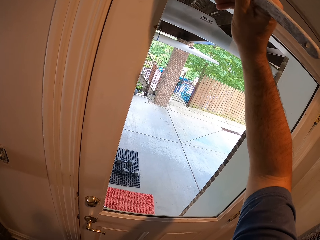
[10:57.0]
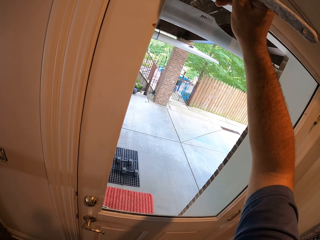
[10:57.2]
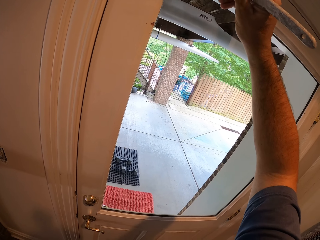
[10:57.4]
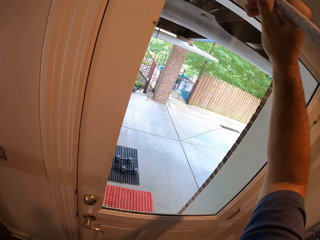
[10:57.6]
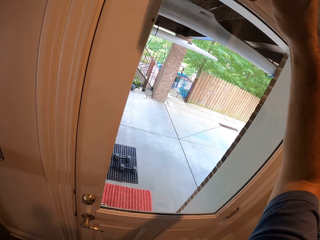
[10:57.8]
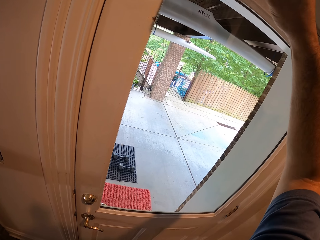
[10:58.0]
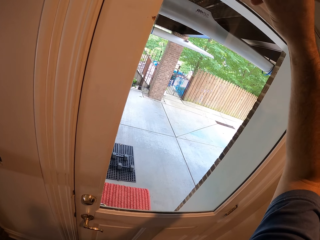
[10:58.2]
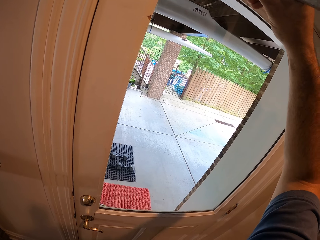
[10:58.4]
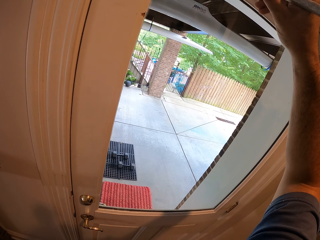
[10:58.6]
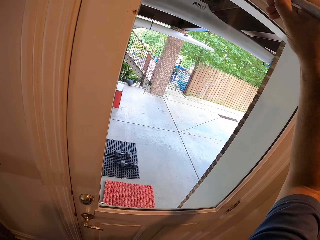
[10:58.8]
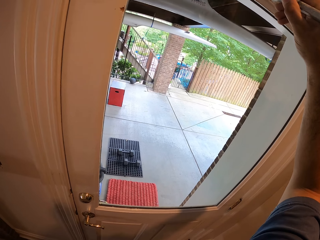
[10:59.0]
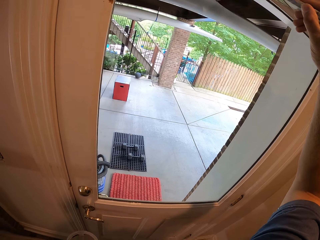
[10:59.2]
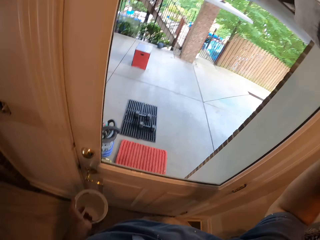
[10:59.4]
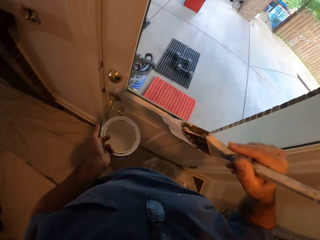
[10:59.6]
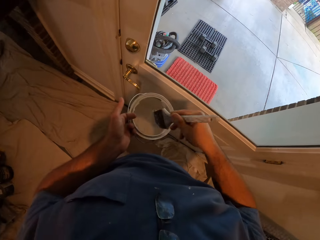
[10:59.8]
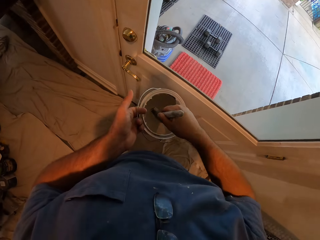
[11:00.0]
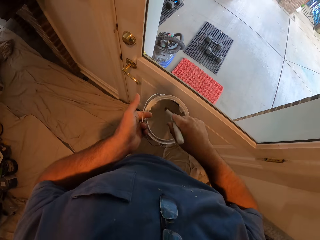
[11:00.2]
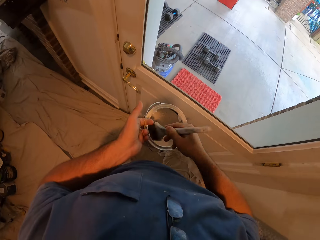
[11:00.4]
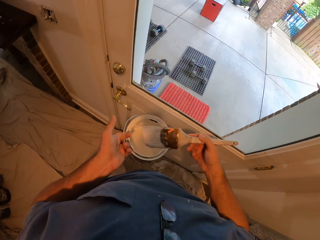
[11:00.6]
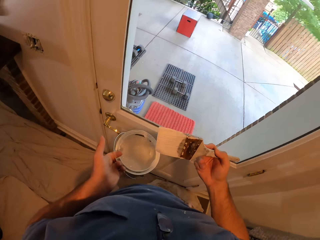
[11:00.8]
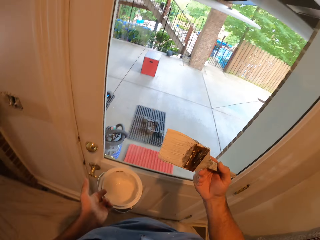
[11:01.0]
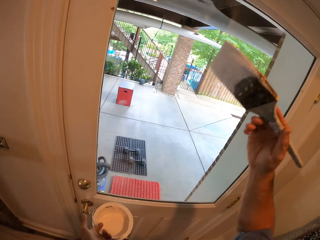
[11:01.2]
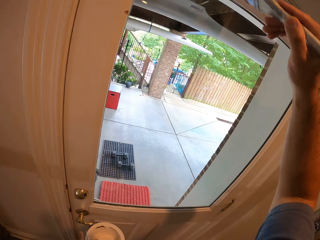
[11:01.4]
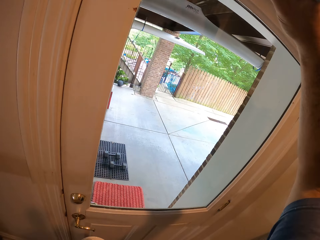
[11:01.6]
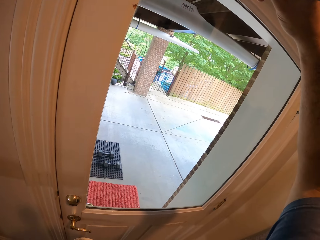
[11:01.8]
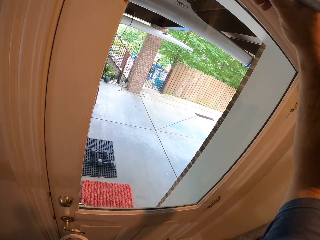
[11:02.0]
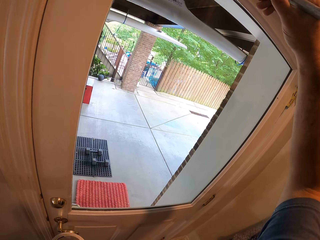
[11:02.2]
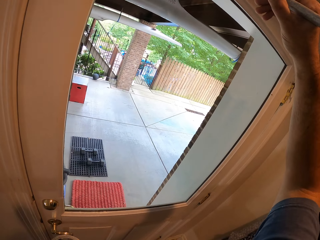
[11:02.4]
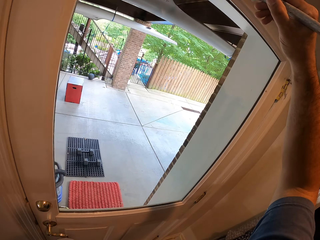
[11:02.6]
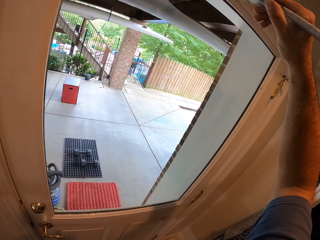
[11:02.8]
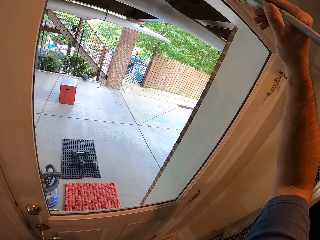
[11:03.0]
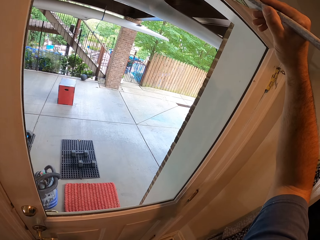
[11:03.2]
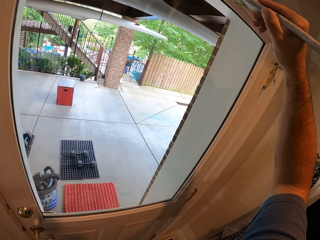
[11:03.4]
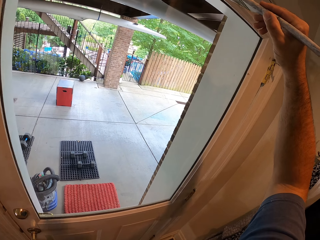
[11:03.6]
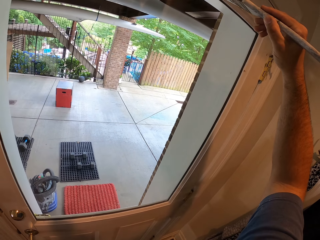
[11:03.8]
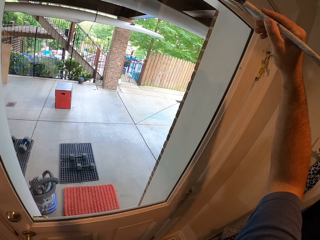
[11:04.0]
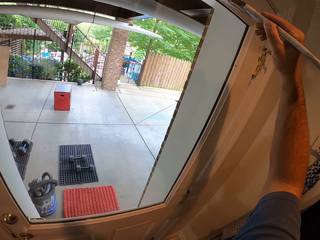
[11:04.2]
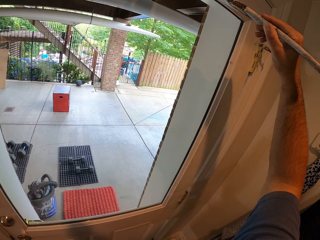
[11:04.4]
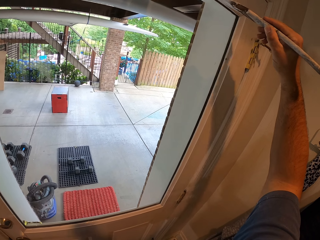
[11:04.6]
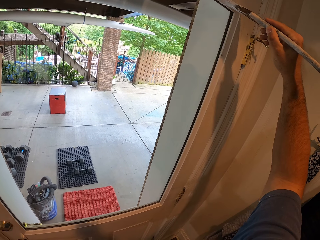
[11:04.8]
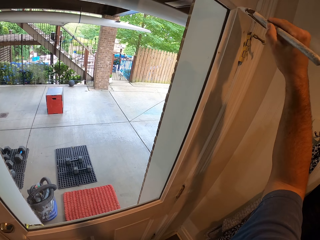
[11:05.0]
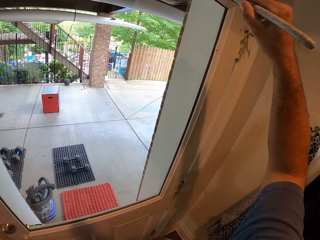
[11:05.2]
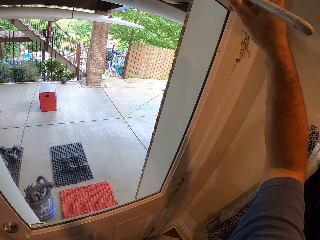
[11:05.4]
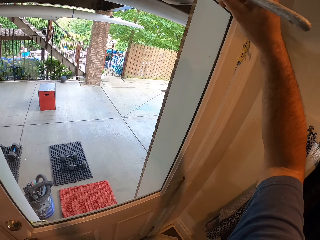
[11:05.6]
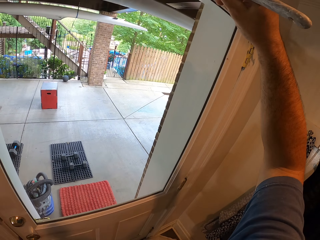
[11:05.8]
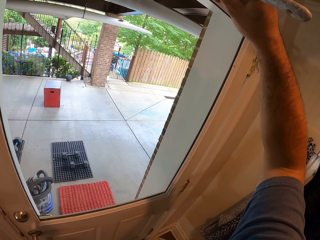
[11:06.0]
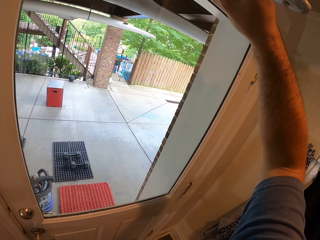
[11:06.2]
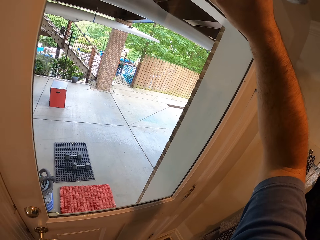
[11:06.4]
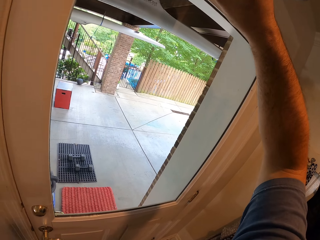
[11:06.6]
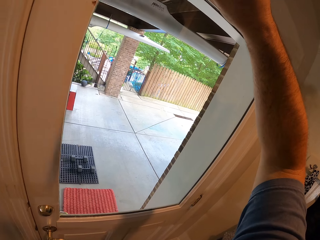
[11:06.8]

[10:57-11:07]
The camera wearer scoops paint from the bucket of paint in his left hand with the paint brush. He paints the door with the paint brush in his right hand.

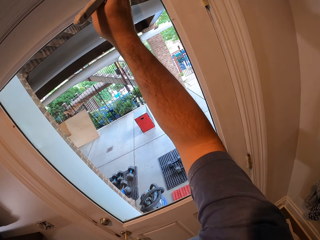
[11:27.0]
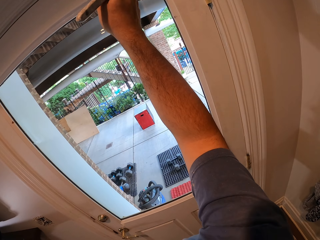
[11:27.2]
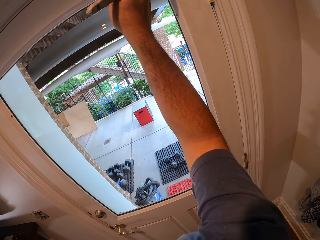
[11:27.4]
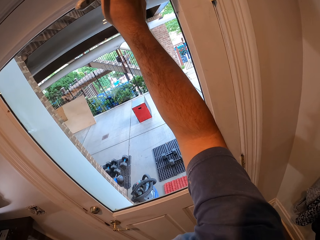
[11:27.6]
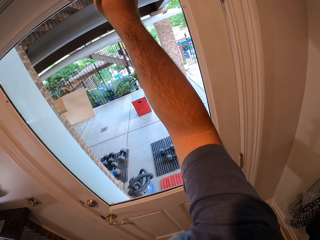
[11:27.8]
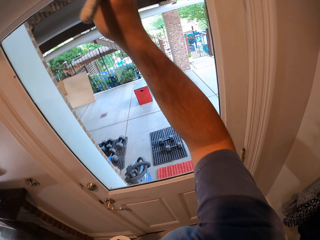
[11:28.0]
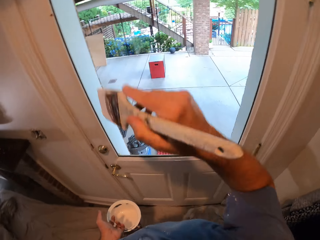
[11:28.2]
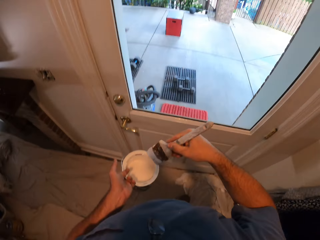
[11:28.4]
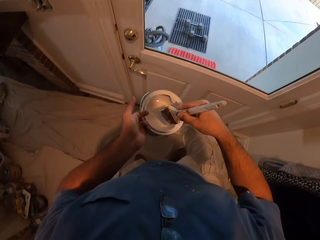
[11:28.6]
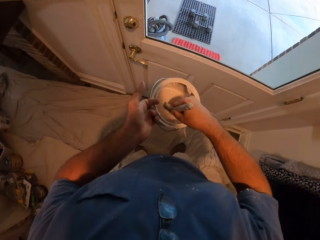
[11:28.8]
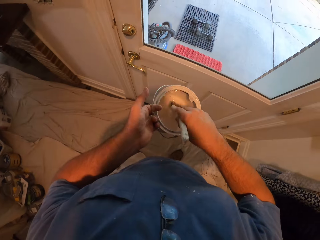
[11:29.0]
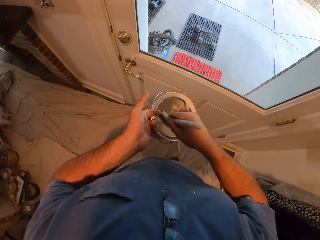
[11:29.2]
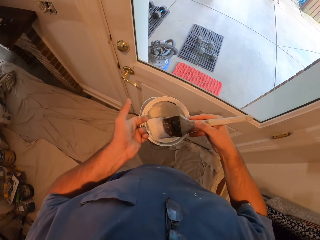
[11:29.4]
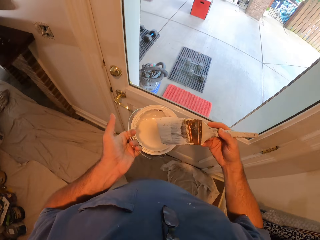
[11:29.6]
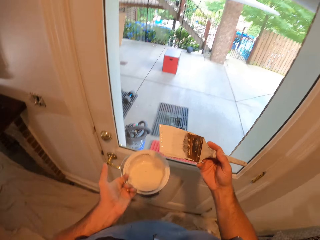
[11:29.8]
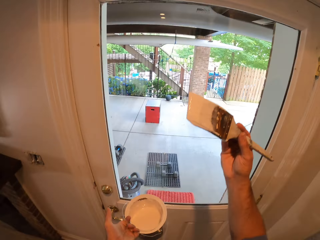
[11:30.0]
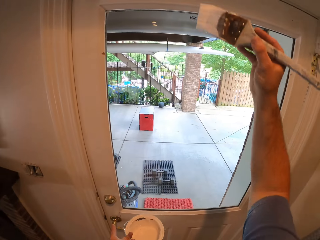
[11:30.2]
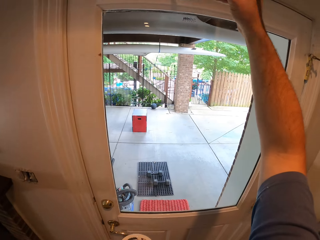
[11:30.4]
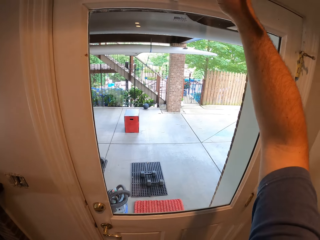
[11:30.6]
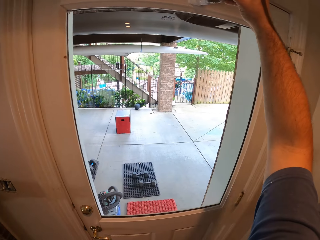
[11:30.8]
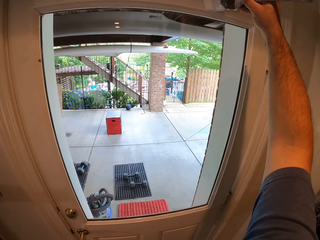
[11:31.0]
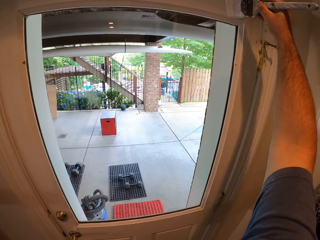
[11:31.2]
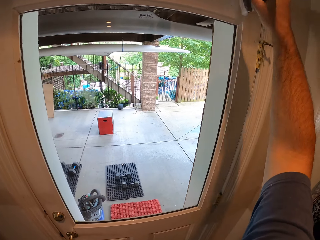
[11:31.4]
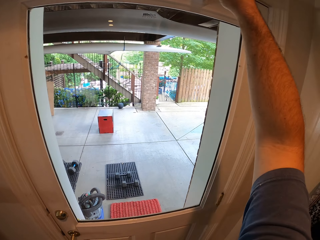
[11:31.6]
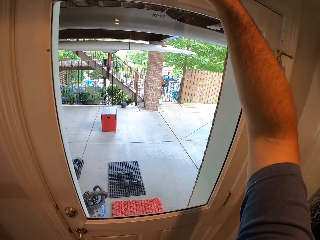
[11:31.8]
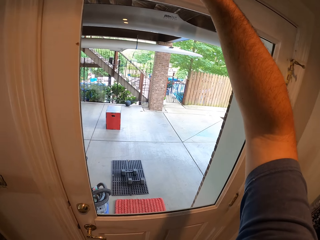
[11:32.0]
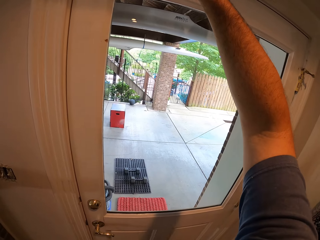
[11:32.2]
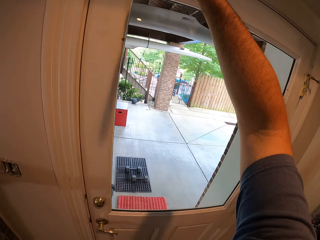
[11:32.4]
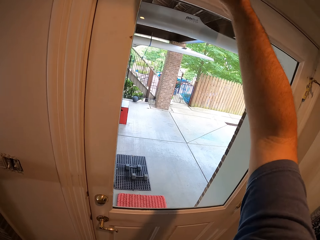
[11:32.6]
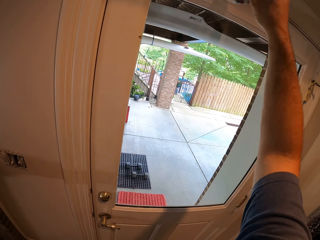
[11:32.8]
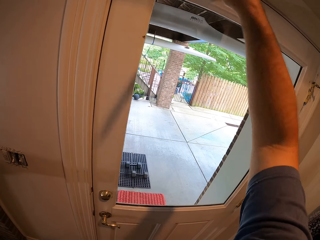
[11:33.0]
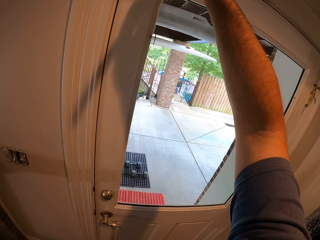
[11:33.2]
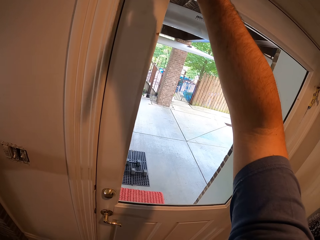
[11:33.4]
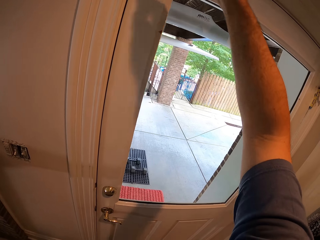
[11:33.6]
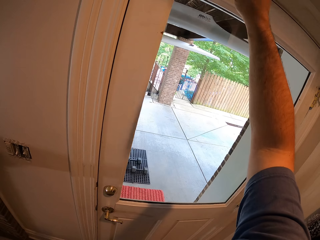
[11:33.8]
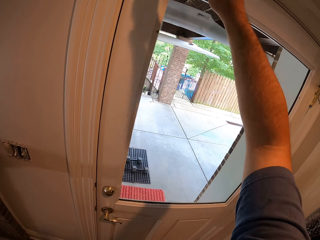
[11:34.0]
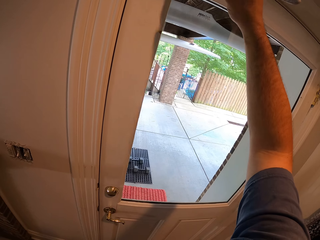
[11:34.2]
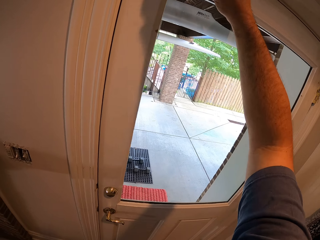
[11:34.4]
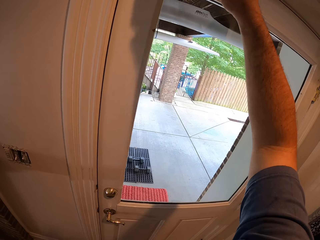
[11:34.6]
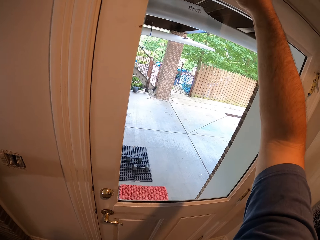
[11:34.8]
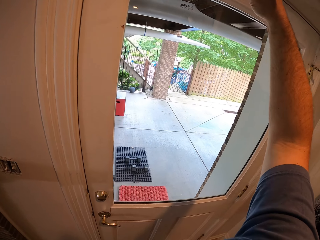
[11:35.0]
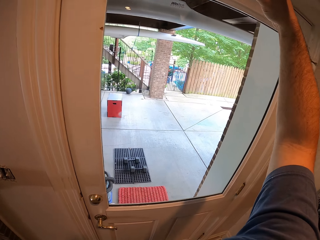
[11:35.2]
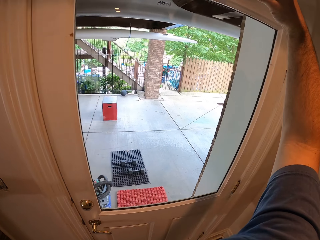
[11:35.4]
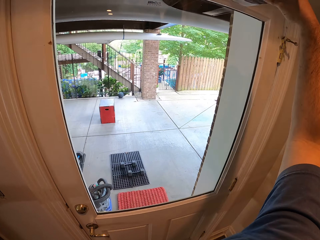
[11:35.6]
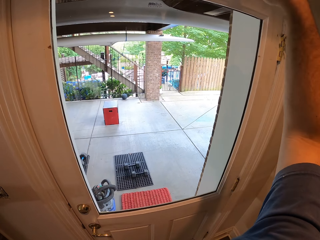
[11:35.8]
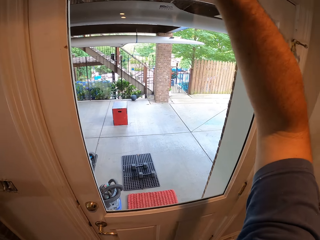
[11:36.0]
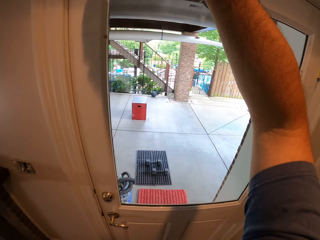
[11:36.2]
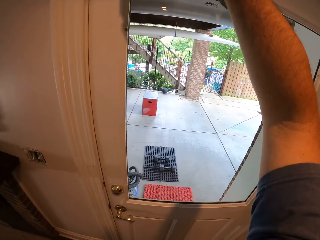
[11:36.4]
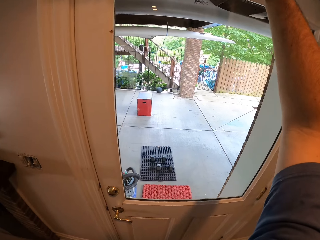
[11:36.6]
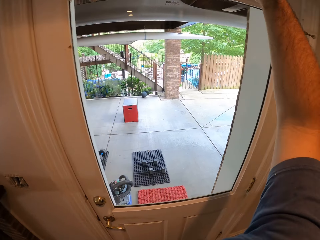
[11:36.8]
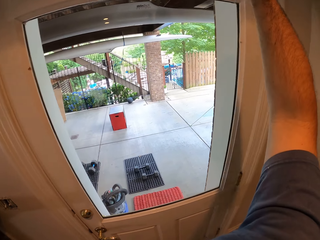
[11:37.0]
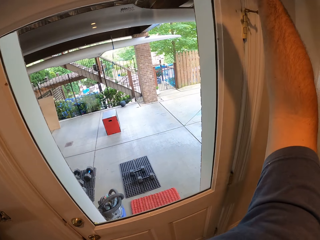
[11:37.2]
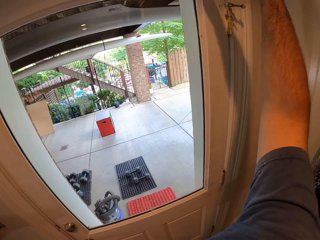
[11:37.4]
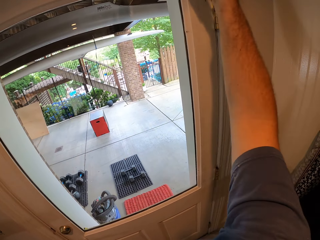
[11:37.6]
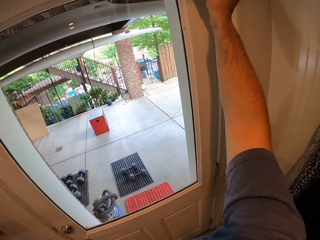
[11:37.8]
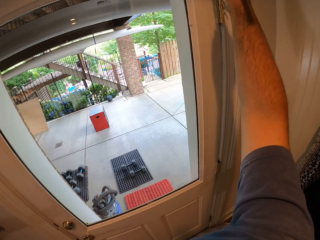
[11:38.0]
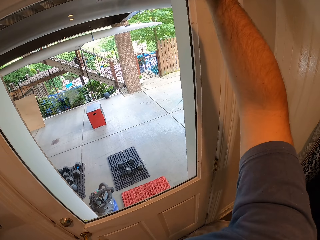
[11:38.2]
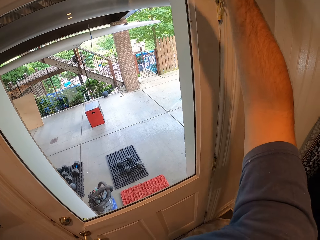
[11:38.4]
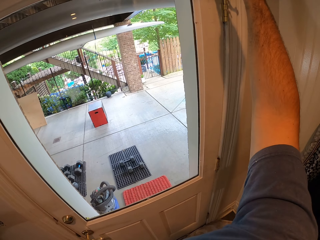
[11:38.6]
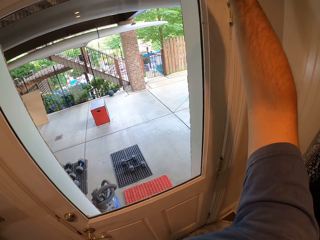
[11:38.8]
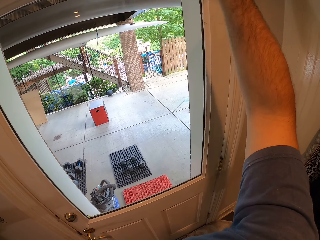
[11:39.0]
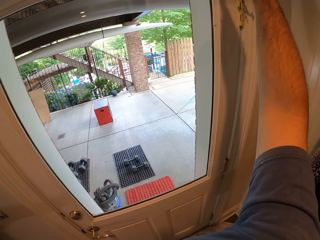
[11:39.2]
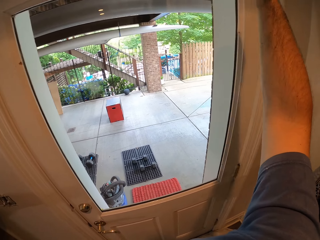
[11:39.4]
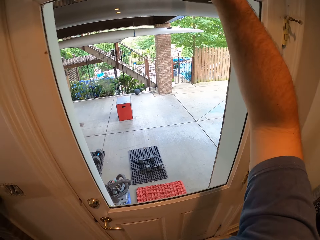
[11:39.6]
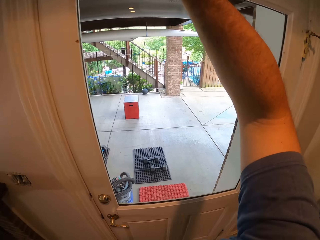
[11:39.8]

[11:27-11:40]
The camera wearer scoops paint from the bucket of paint in his left hand with the paint brush. He paints the door with the paint brush in his right hand.
